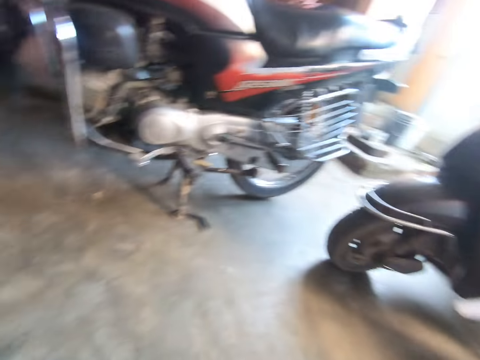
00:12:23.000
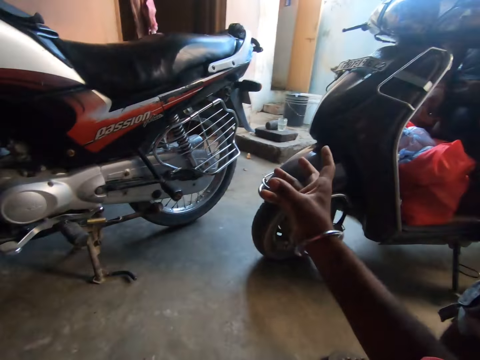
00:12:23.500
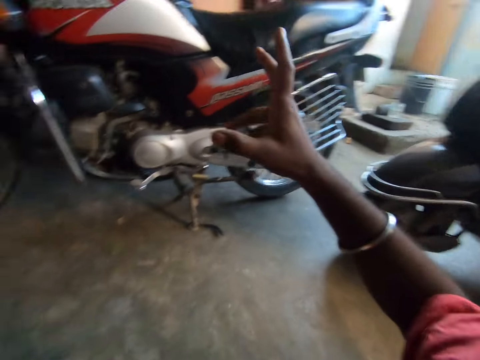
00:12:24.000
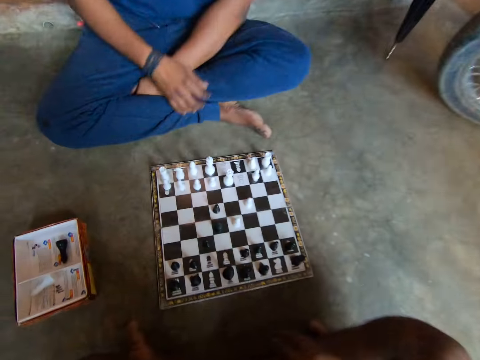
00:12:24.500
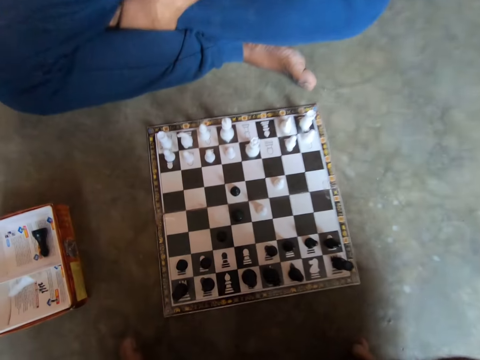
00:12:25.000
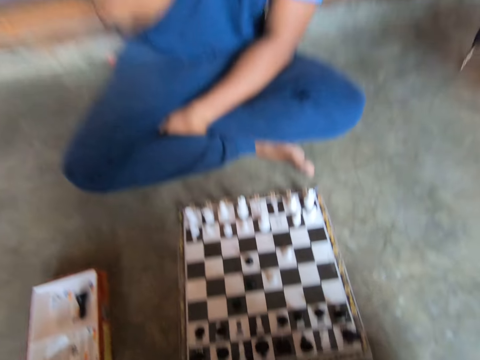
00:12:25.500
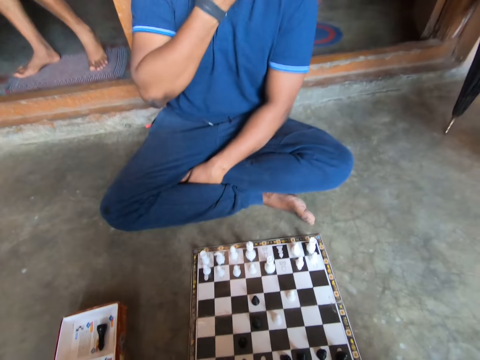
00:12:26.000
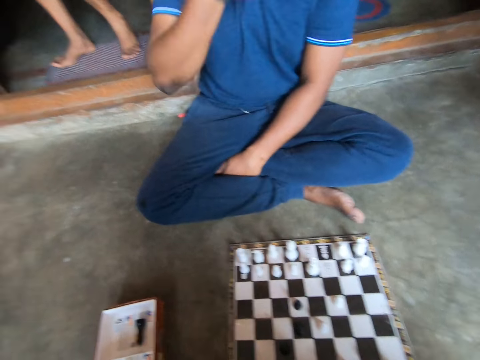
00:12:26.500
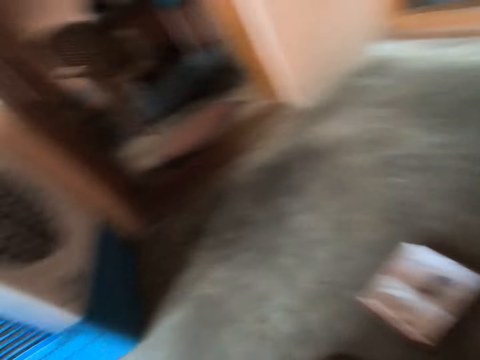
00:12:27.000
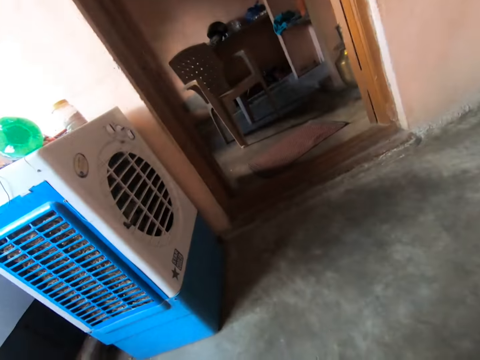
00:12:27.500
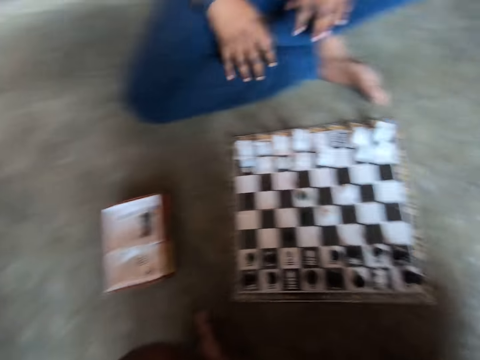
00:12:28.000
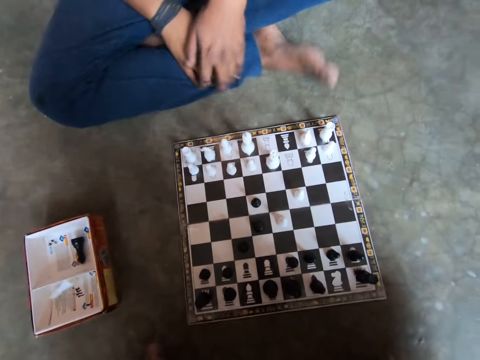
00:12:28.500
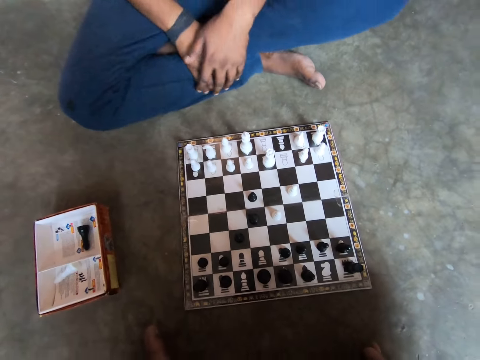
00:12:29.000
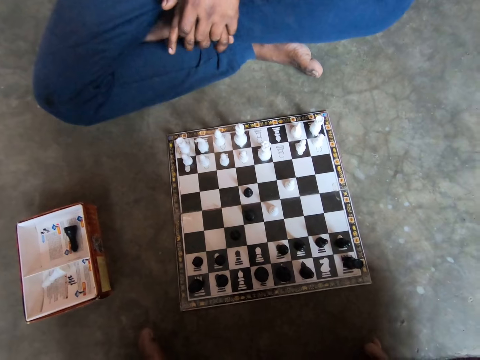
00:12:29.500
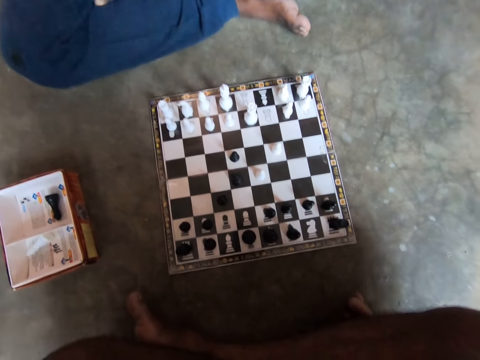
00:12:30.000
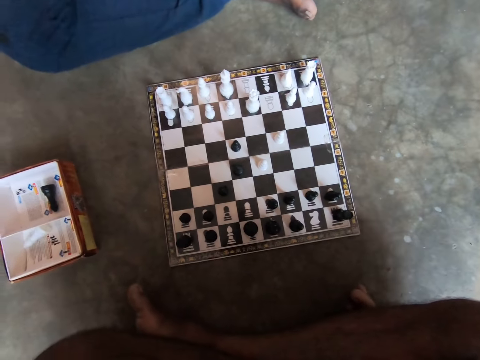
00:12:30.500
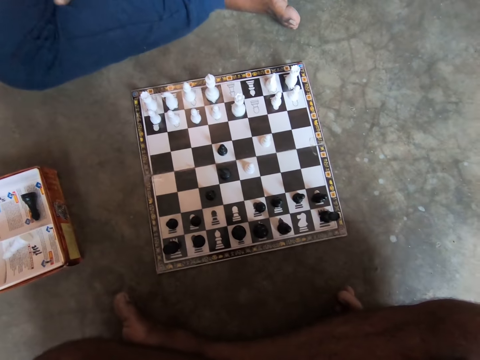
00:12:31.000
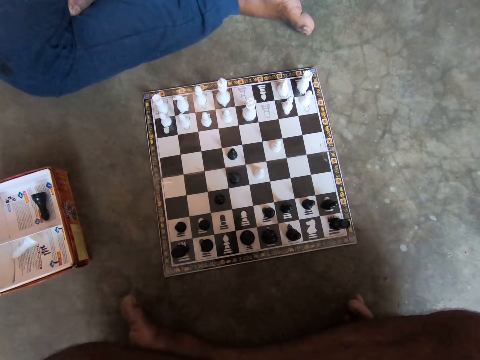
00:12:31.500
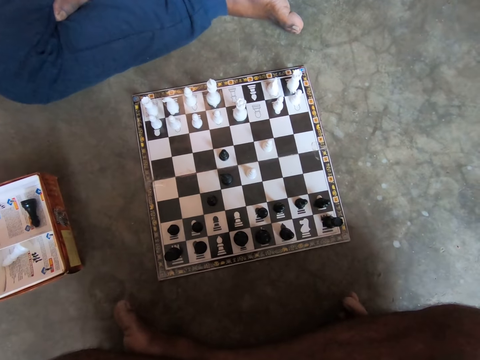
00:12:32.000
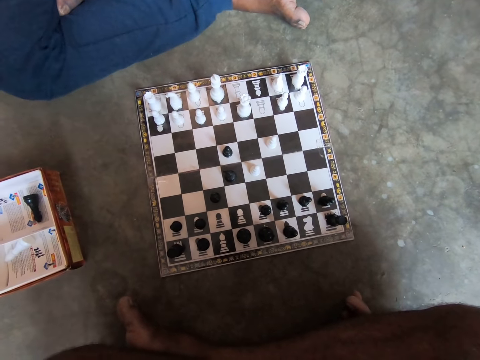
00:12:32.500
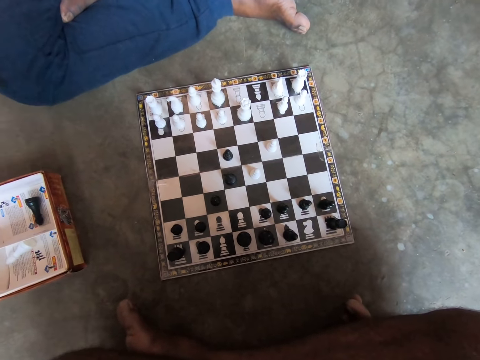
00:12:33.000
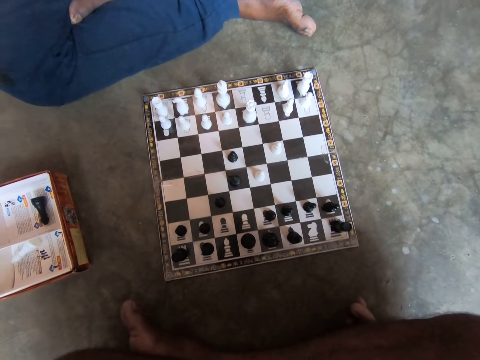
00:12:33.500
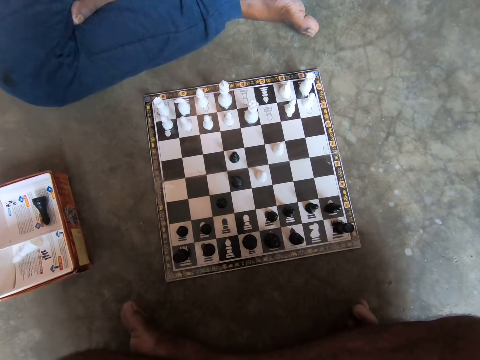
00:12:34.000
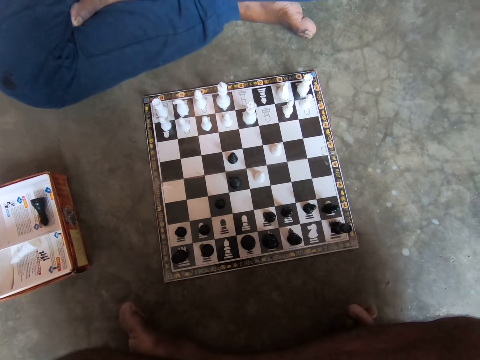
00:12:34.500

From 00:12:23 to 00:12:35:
The camera wearer interacts with a man and another man. They talk to a man.

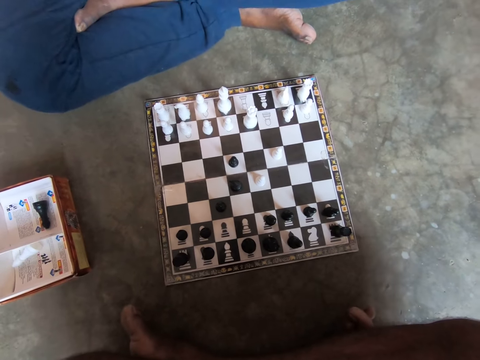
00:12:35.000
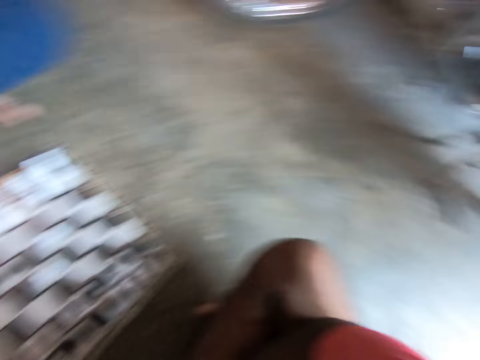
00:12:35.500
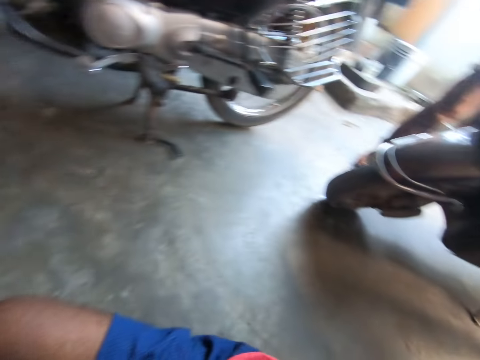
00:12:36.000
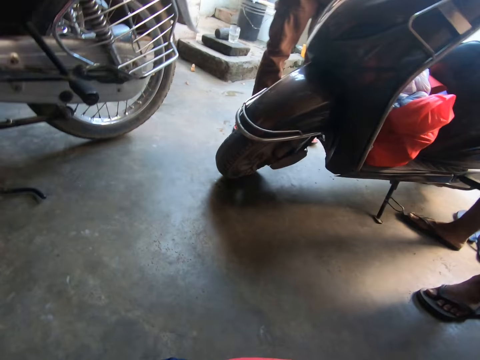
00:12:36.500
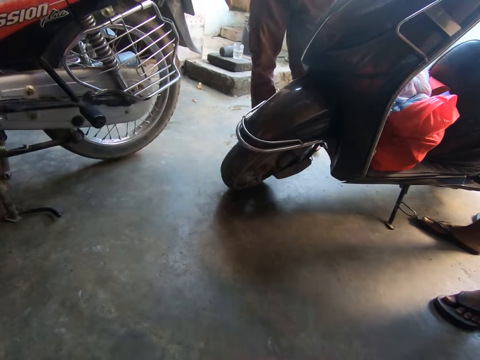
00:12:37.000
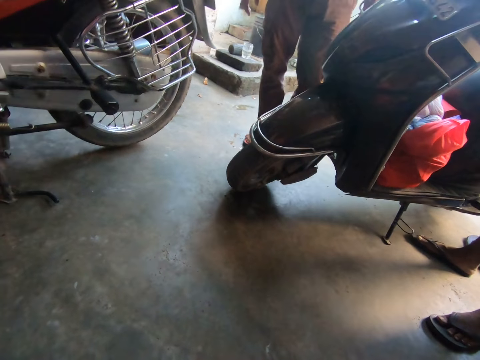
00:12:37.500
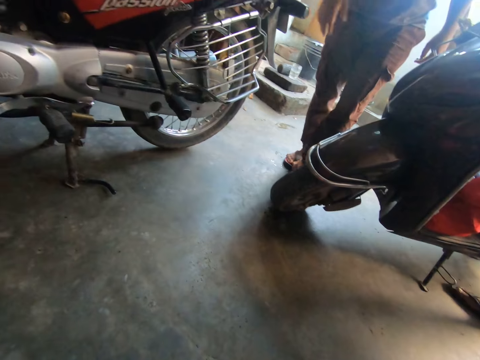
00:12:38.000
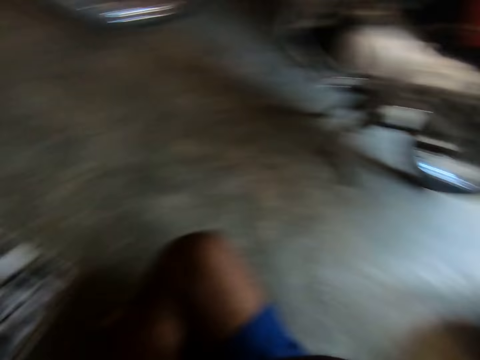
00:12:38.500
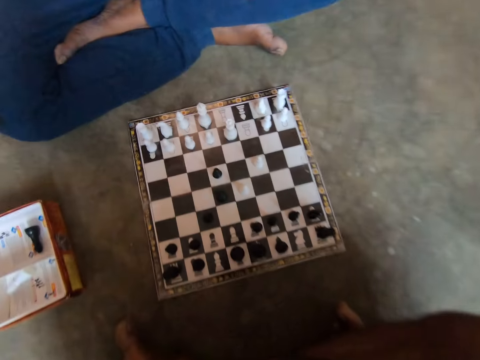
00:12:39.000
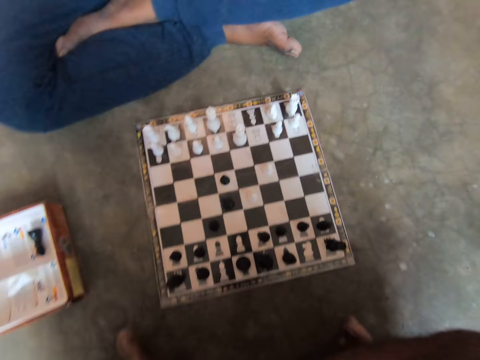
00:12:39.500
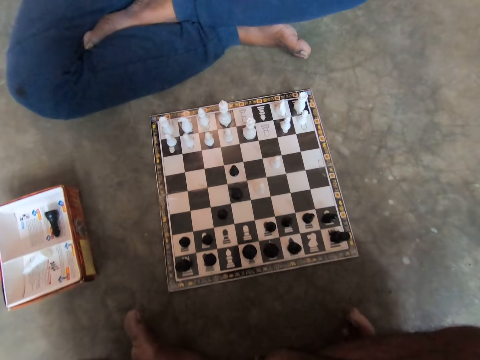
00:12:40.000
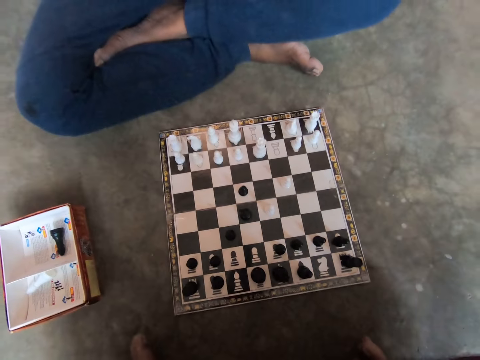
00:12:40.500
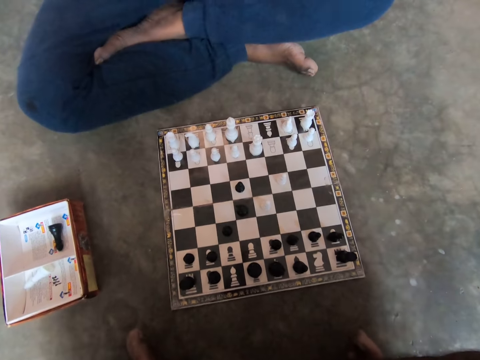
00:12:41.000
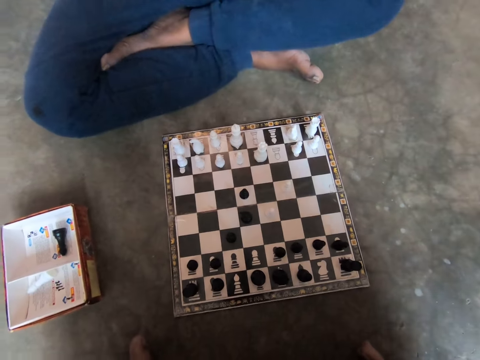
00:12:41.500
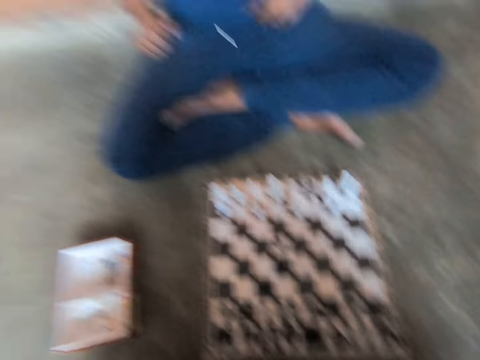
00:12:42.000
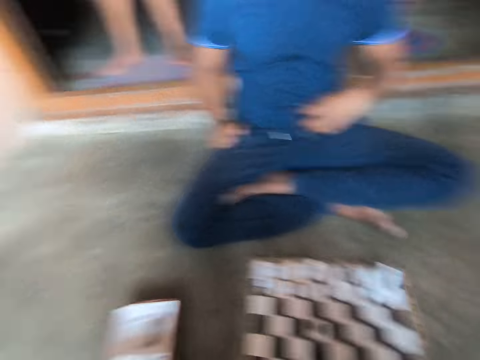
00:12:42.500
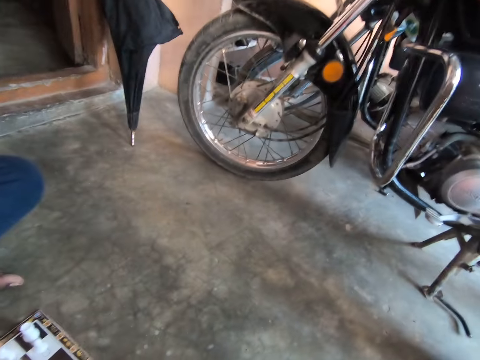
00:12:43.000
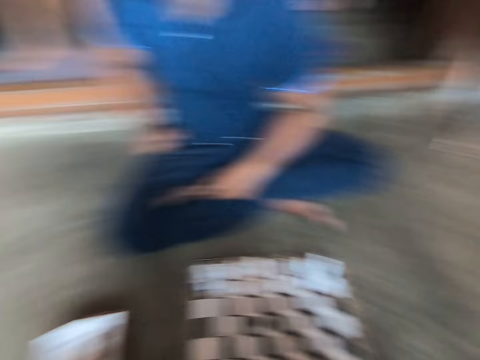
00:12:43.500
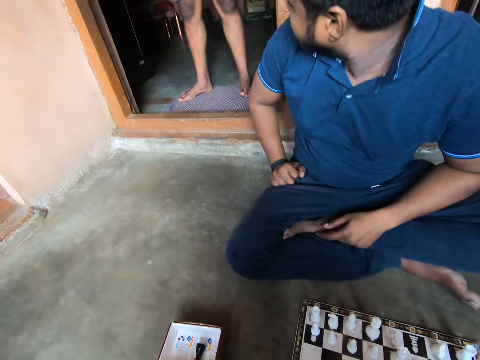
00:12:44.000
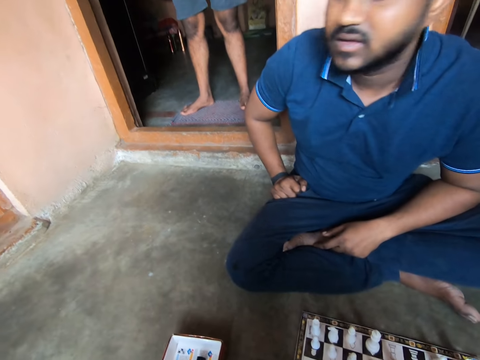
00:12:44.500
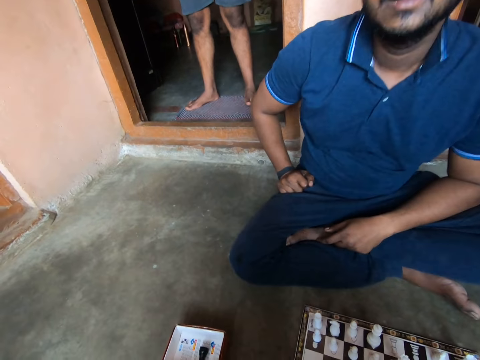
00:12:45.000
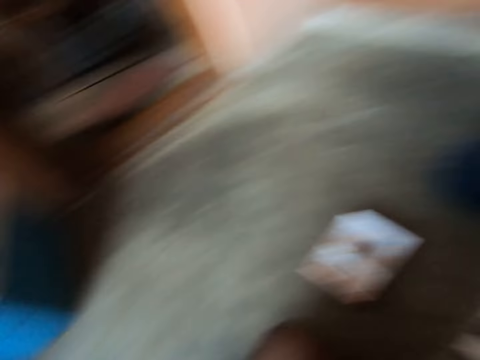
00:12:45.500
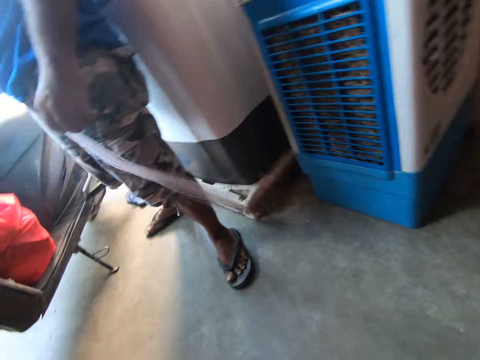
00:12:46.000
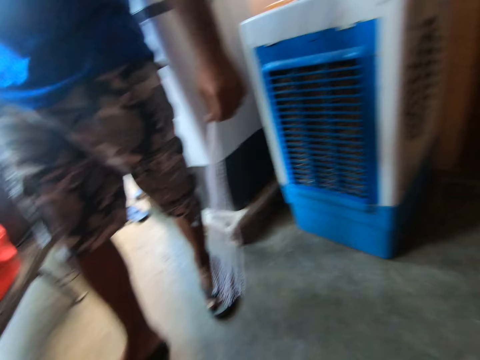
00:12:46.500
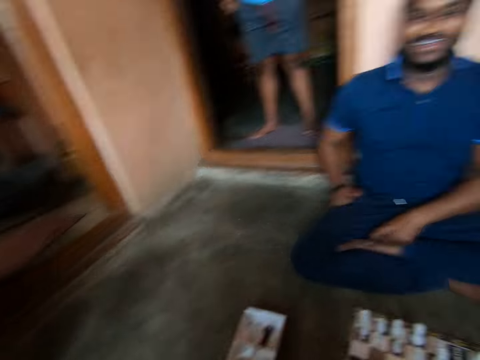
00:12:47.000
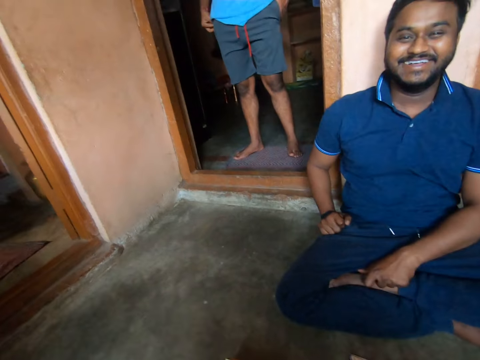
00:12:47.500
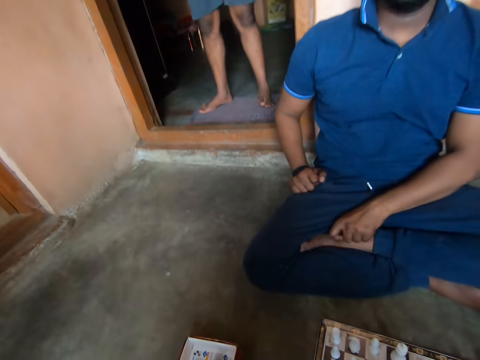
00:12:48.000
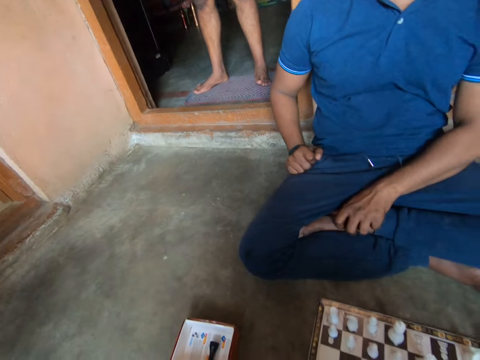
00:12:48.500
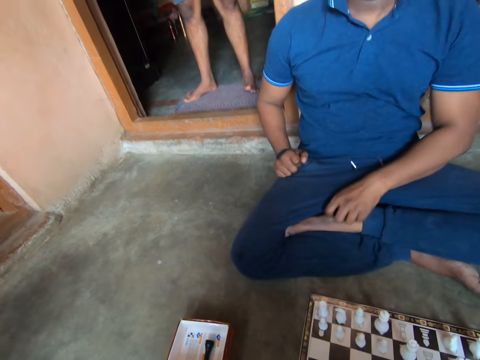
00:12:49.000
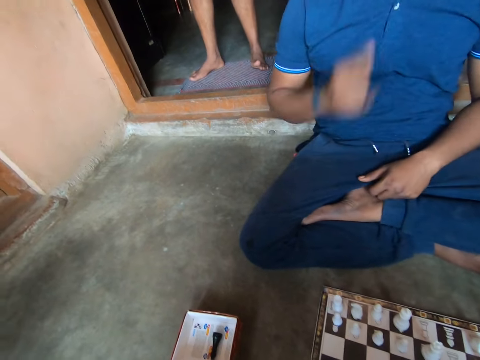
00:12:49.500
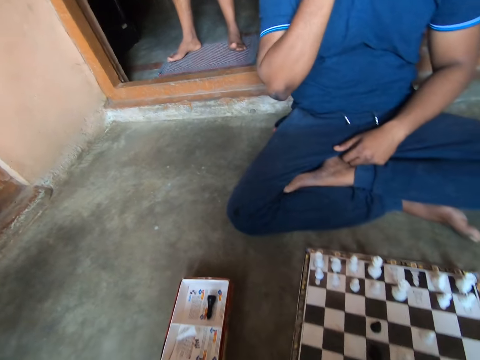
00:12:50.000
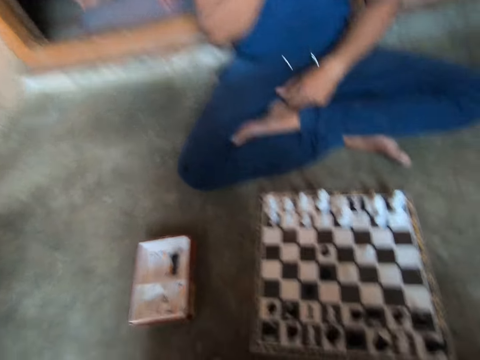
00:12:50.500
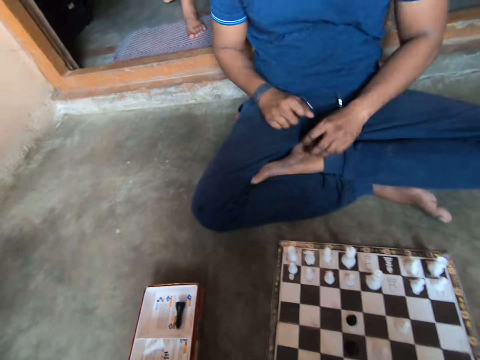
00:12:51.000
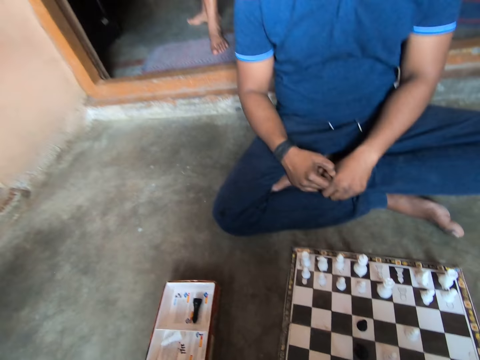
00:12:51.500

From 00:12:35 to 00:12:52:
The camera wearer looks around the room. A man stands beside. The camera wearer stares at the checkerboard. They look around the room.
